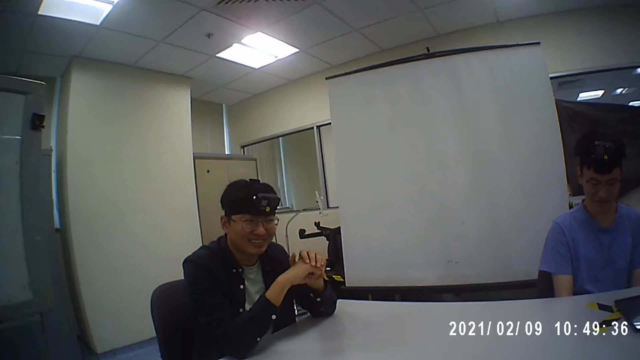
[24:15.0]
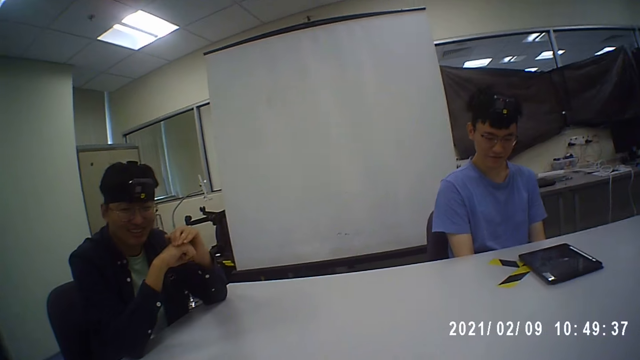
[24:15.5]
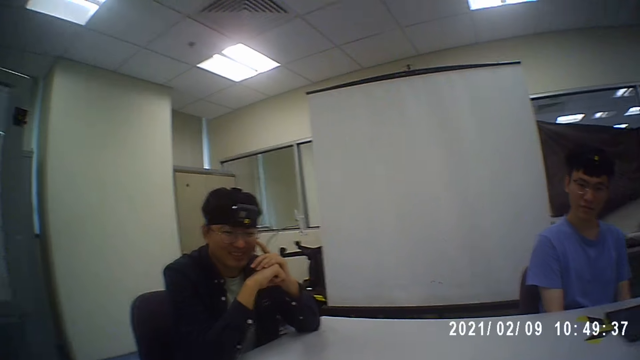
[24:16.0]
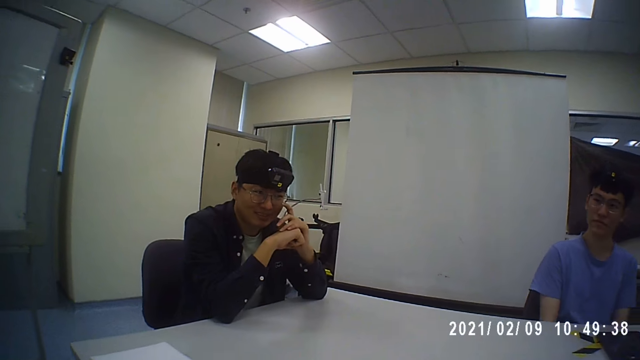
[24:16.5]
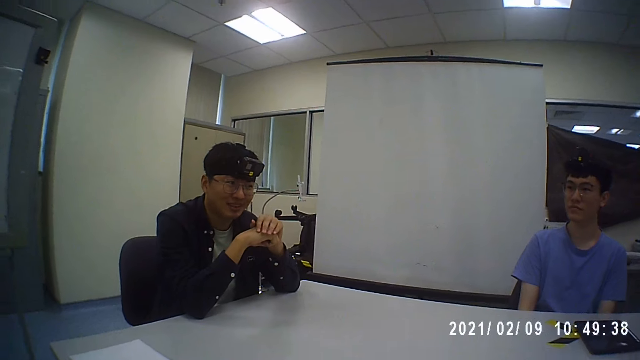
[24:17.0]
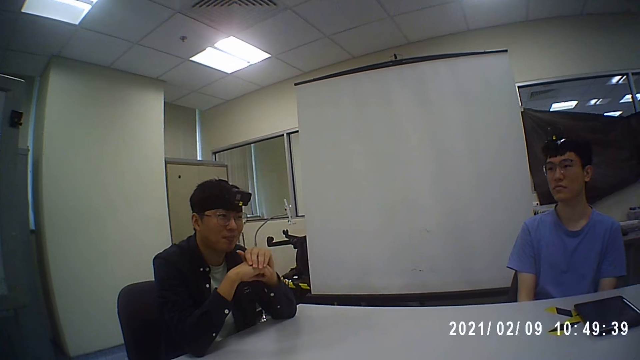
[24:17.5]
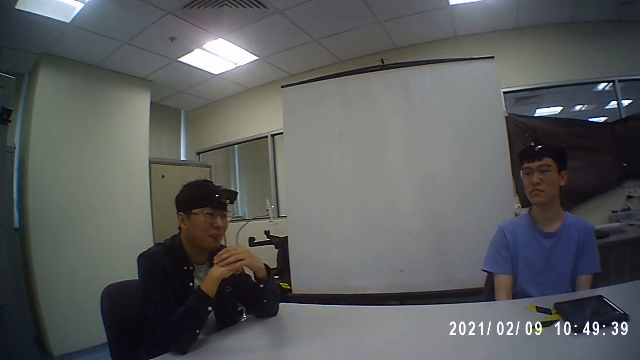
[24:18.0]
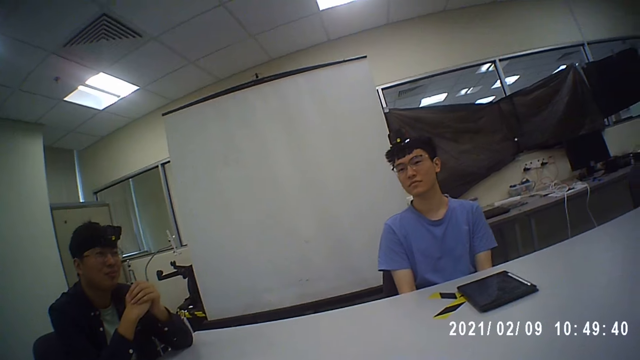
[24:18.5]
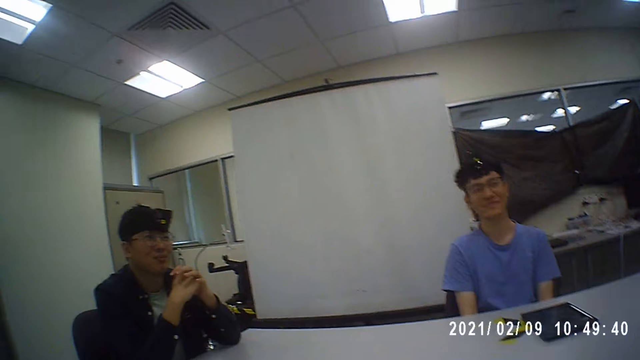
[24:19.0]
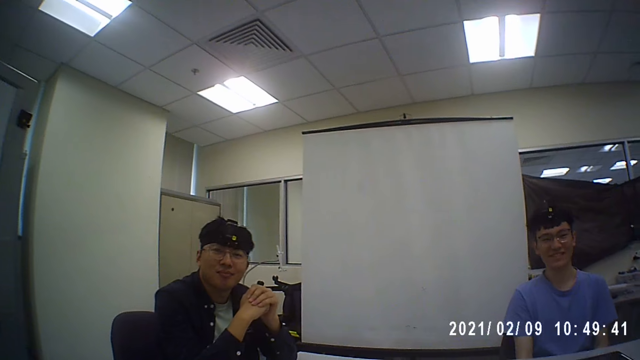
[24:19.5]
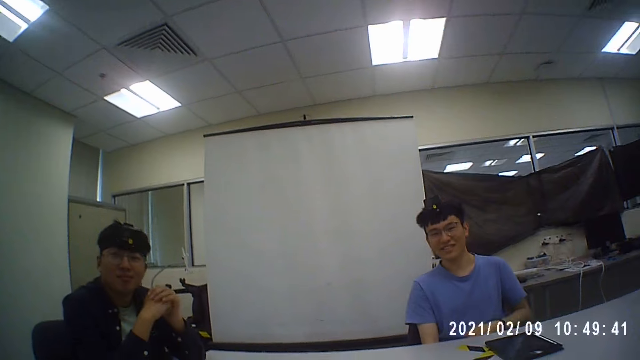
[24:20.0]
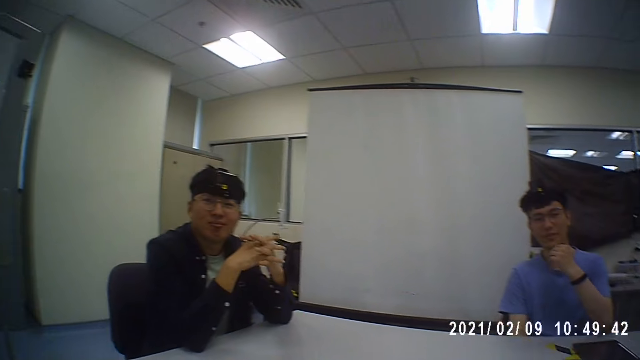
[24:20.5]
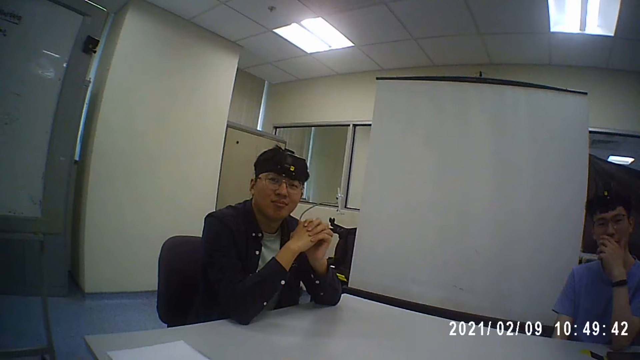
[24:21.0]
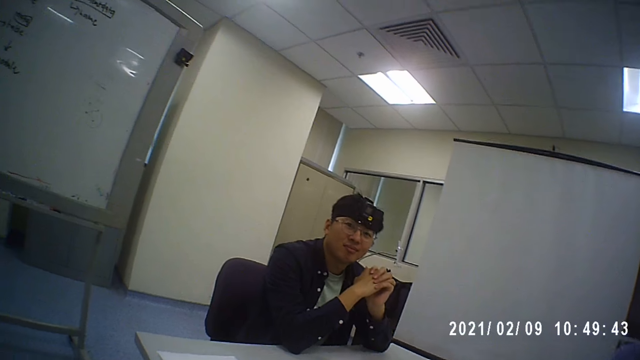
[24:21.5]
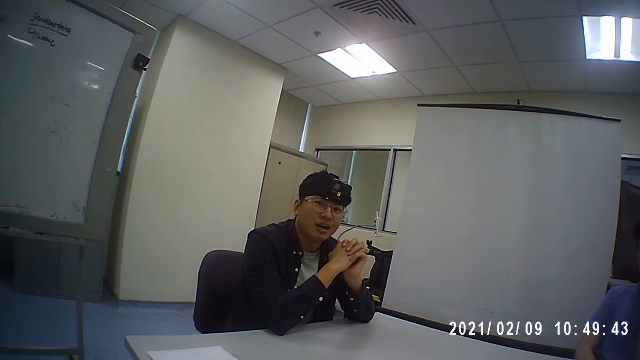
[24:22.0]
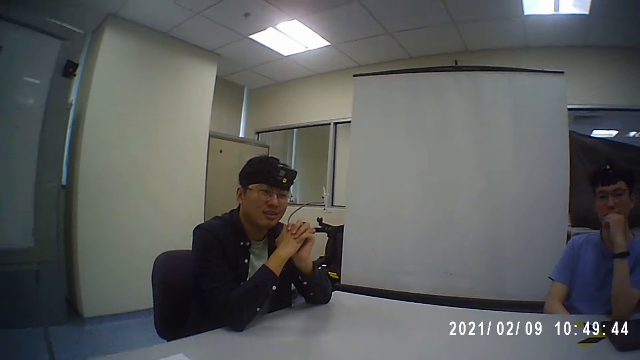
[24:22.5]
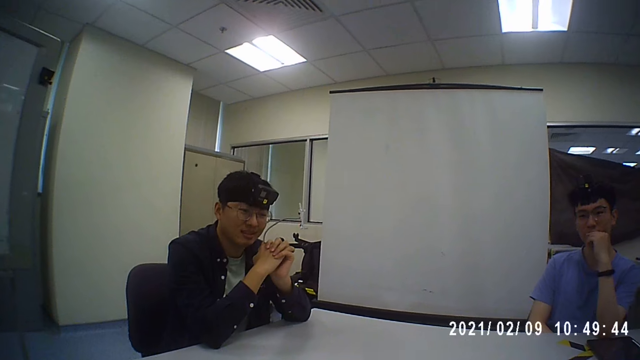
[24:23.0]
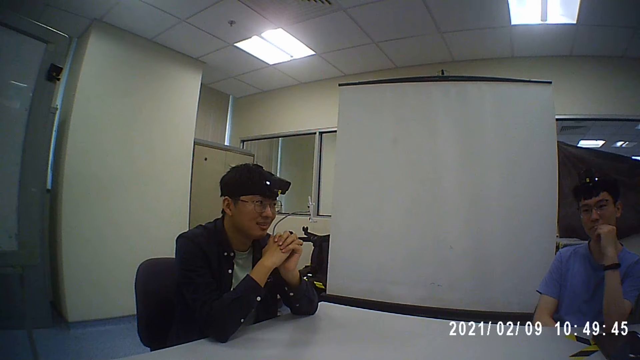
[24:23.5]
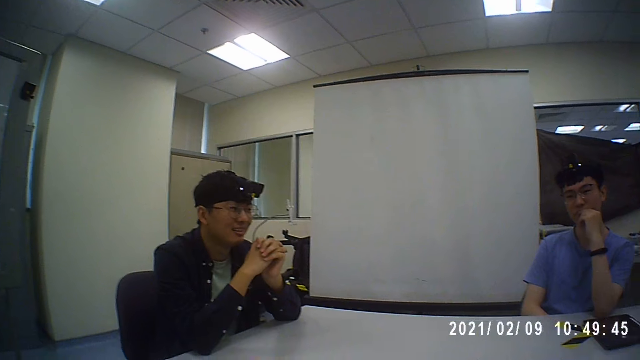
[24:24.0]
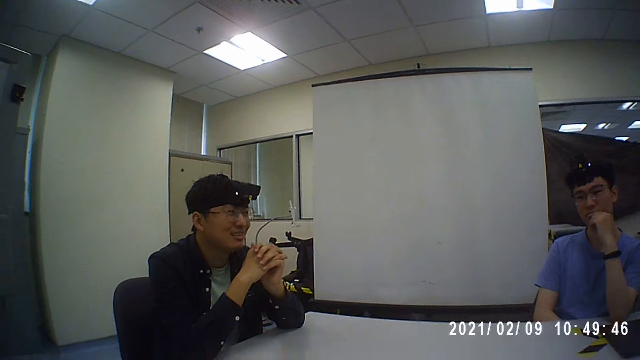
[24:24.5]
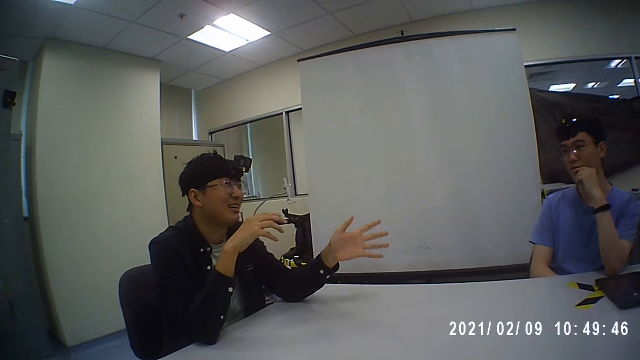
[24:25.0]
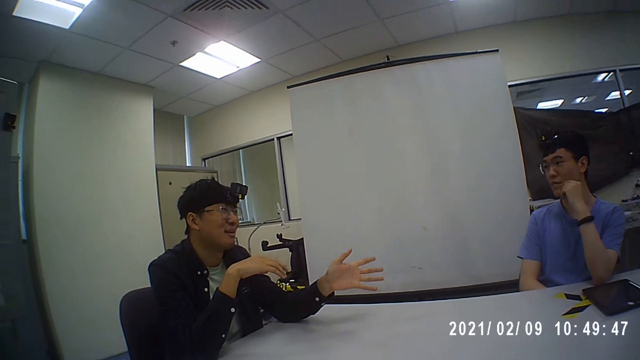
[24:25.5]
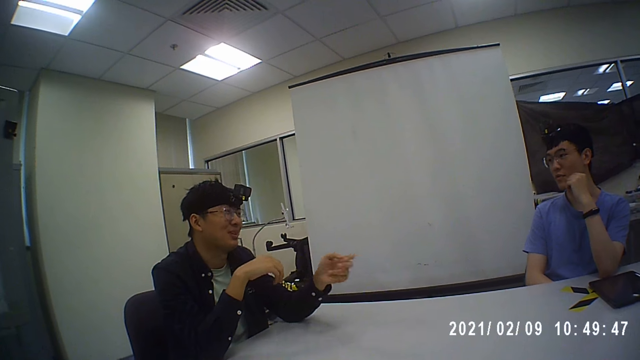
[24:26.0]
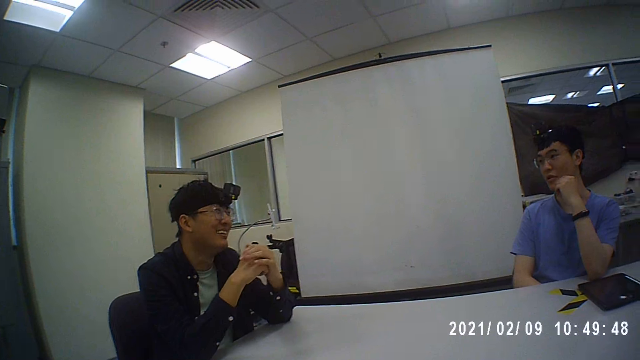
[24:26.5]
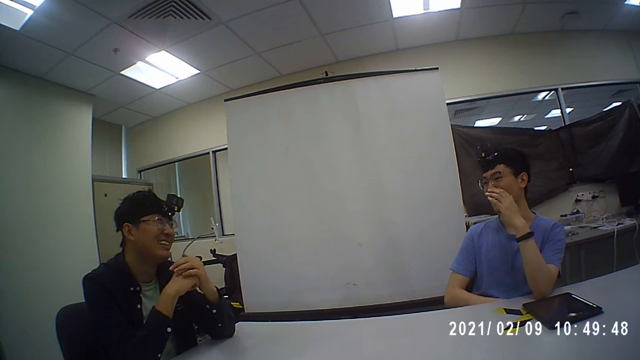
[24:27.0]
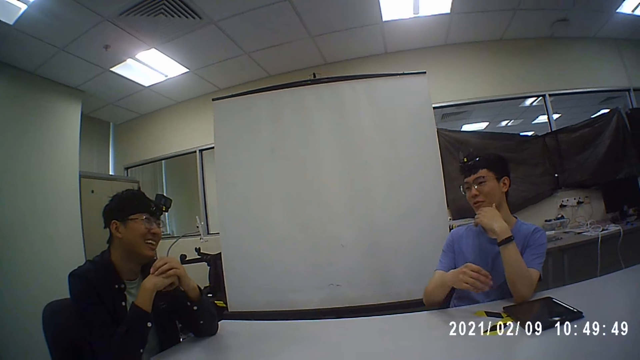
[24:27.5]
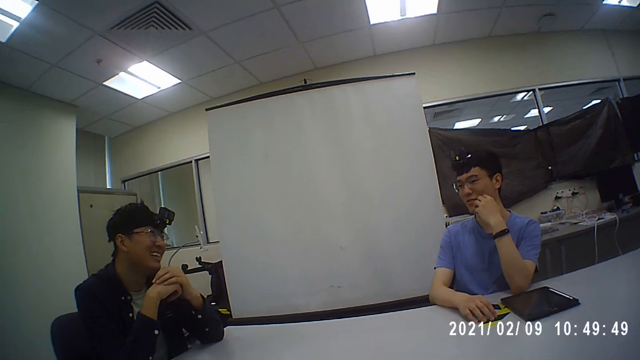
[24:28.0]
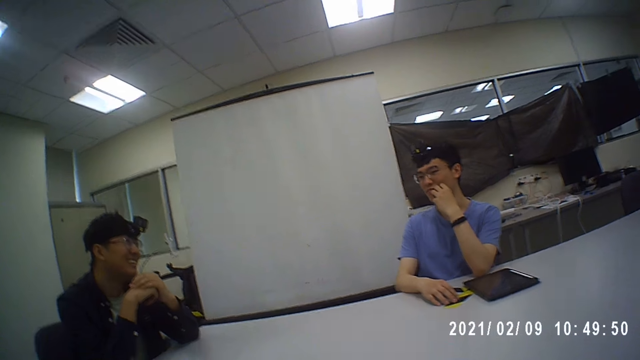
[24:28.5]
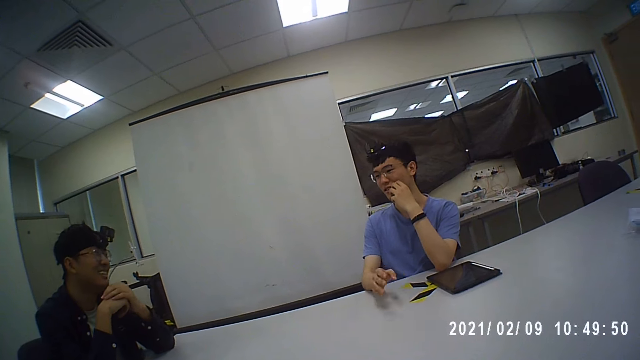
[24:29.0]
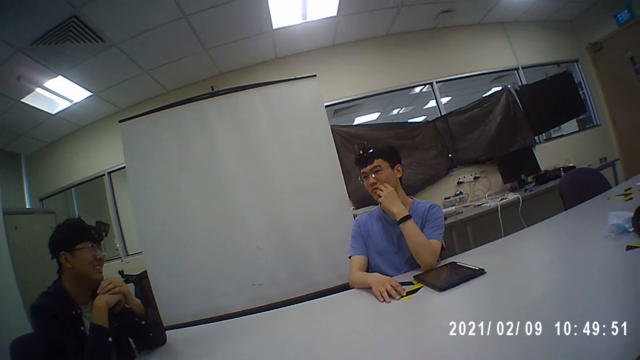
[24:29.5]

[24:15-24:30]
A man touches his mouth. The camera wearer converses with the man and another man. The other man moves his hand. The first man stretches his arm. The camera wearer converses with the first man and the other man. The first man moves his hand. The camera wearer converses with the first man and the other man. The first man puts both hands on the table.

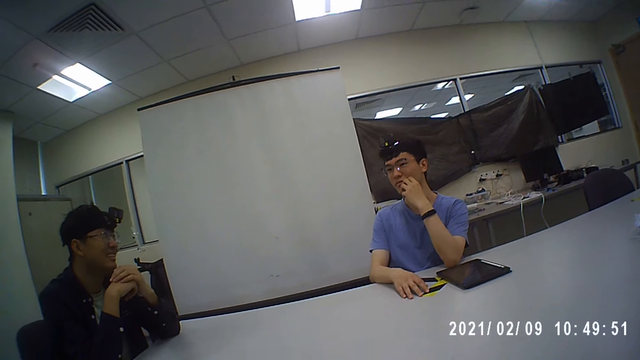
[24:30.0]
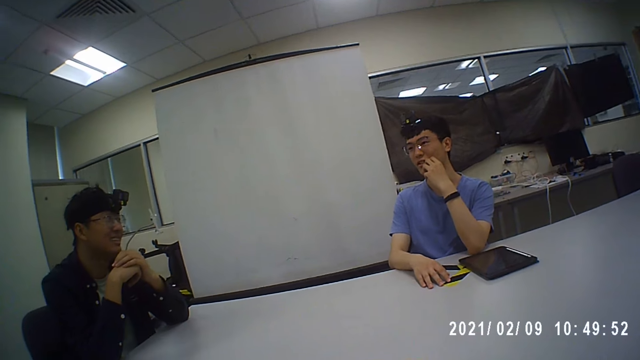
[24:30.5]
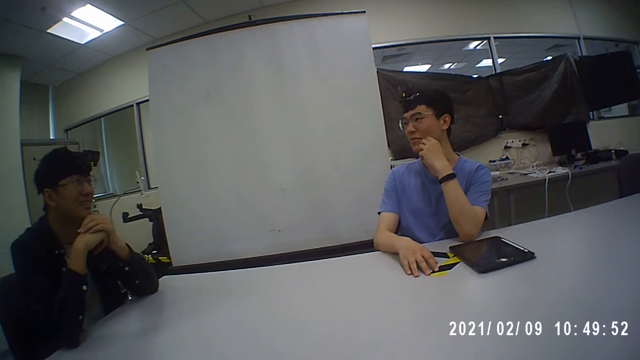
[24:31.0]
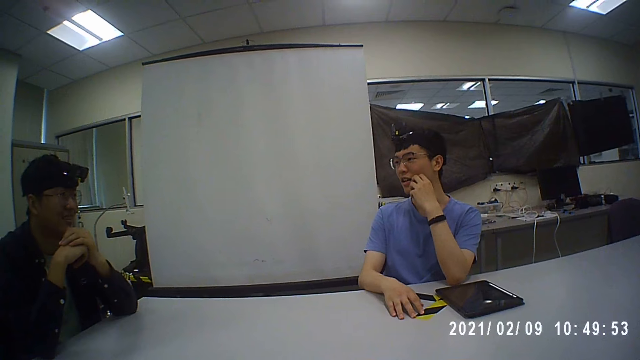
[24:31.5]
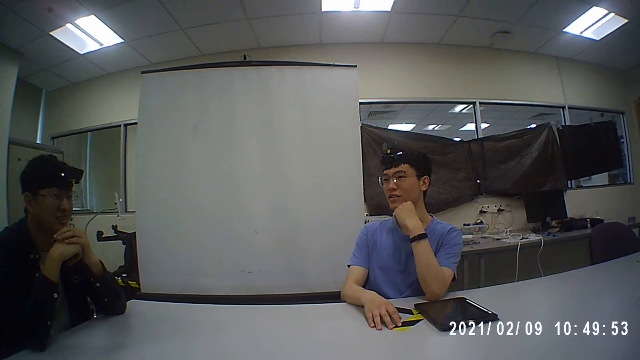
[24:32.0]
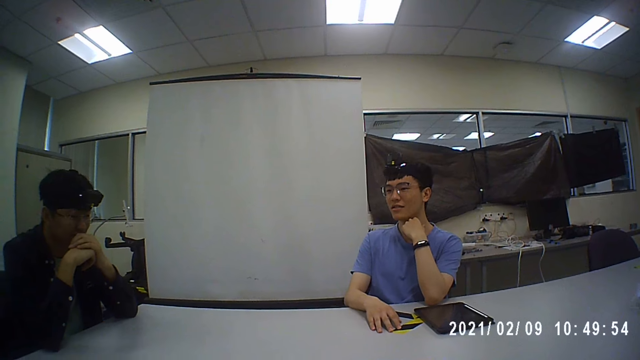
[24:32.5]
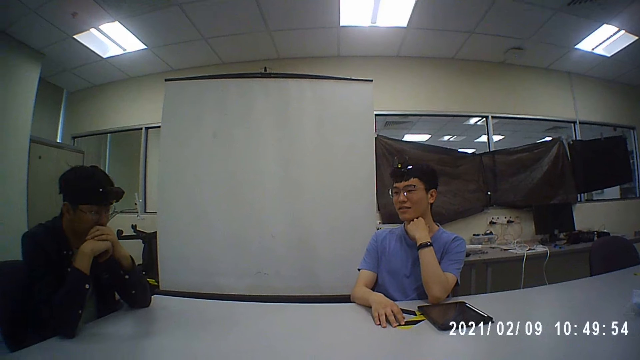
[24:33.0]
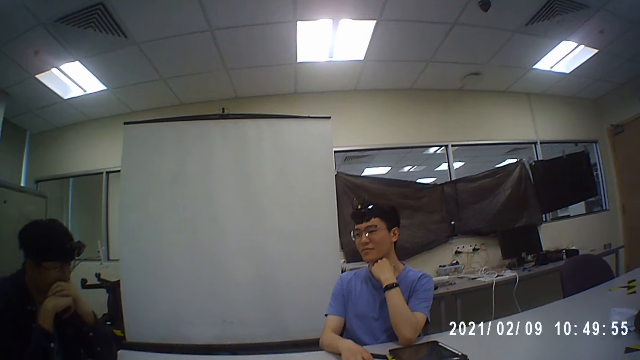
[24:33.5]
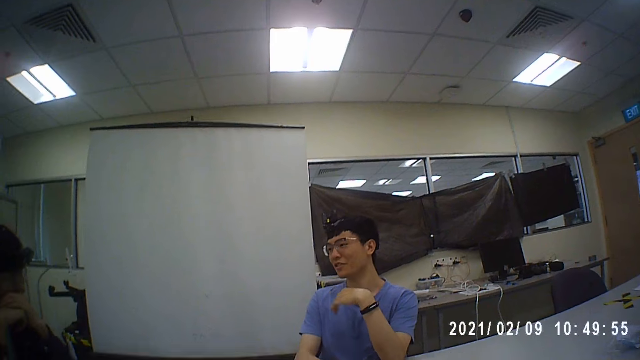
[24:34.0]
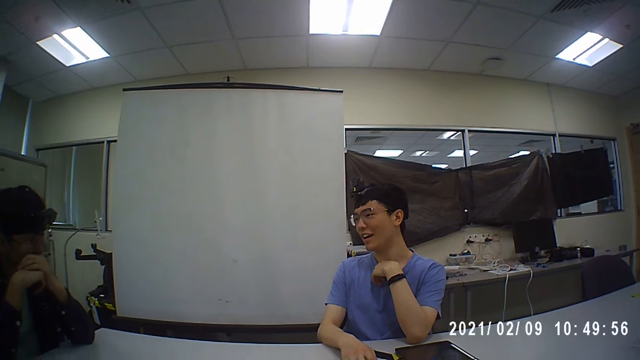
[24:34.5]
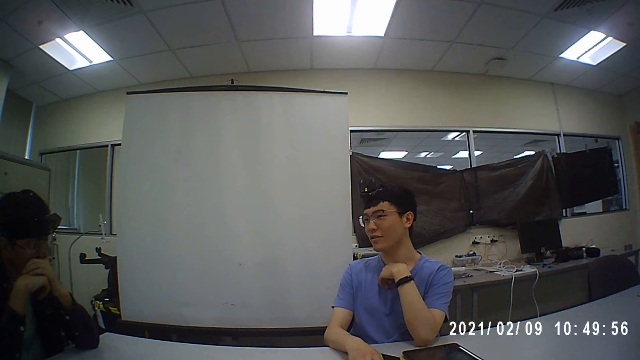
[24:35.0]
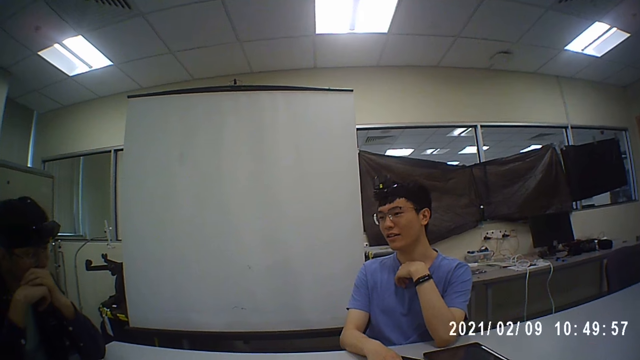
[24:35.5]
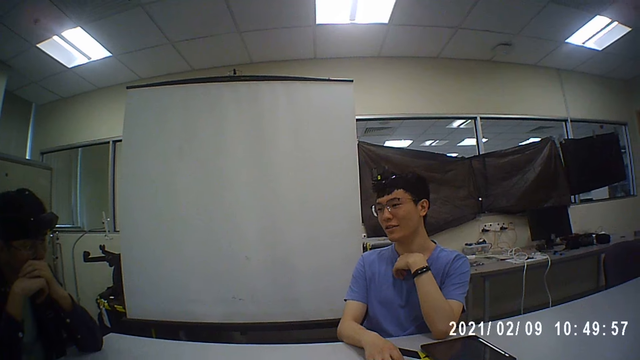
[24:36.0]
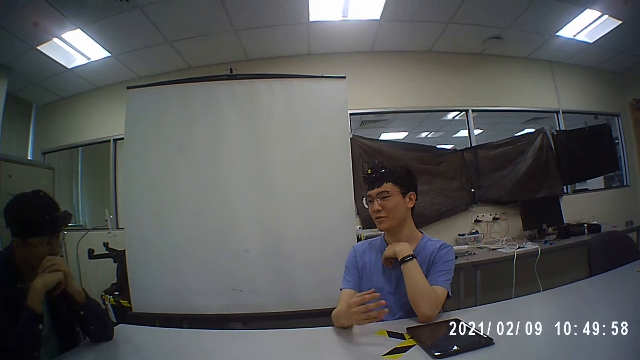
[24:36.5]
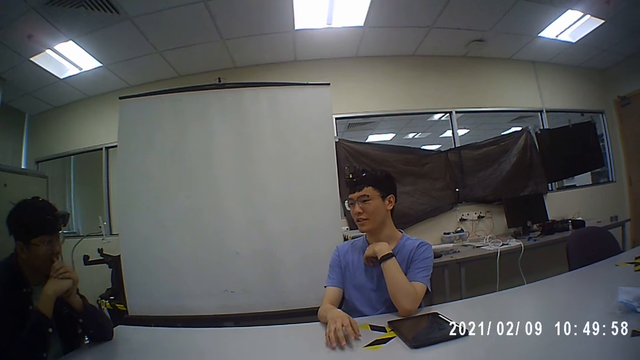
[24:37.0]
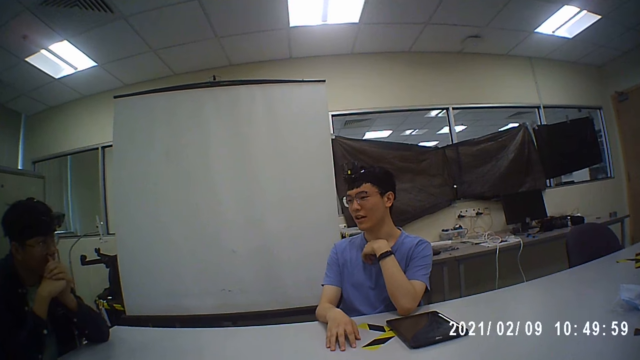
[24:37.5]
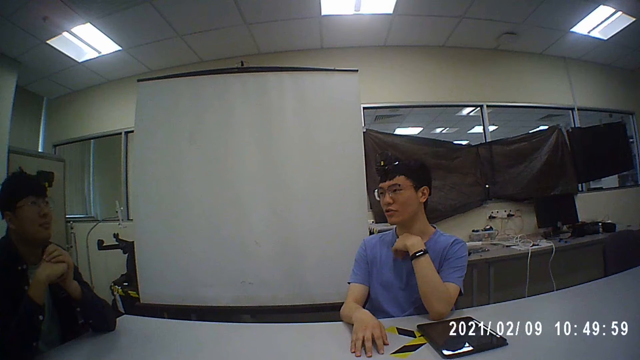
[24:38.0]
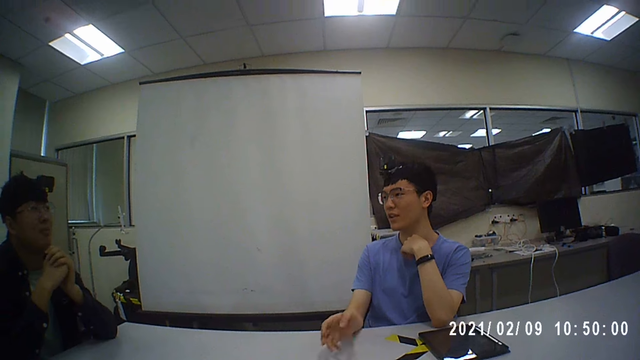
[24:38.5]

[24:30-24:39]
A man moves his hands. The camera wearer converses with the man and another man.
